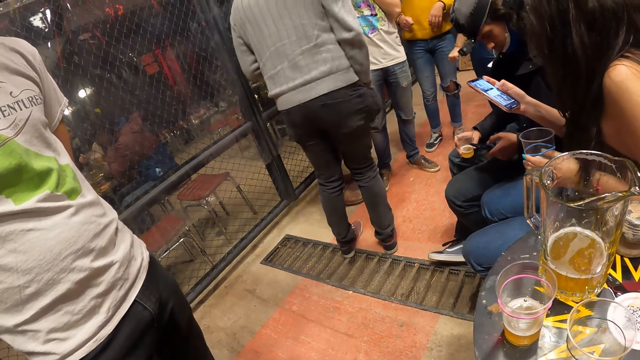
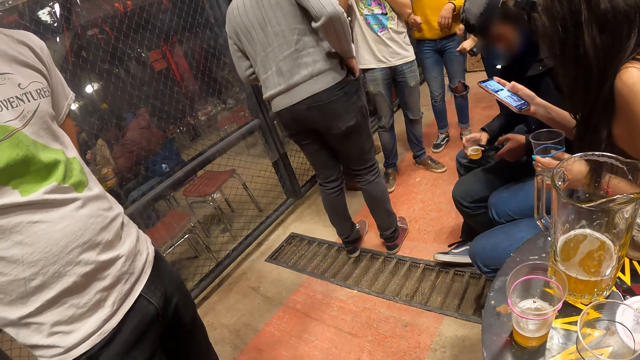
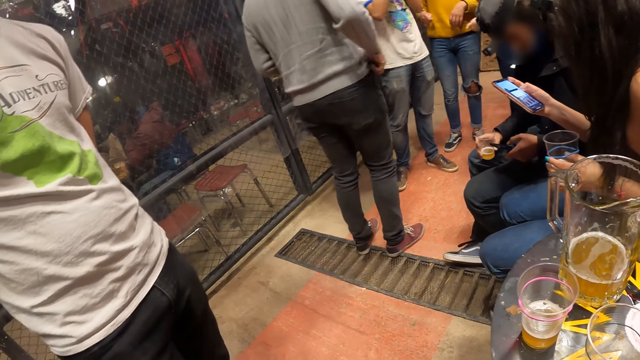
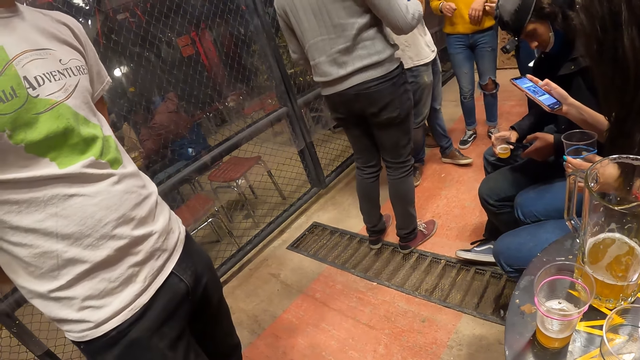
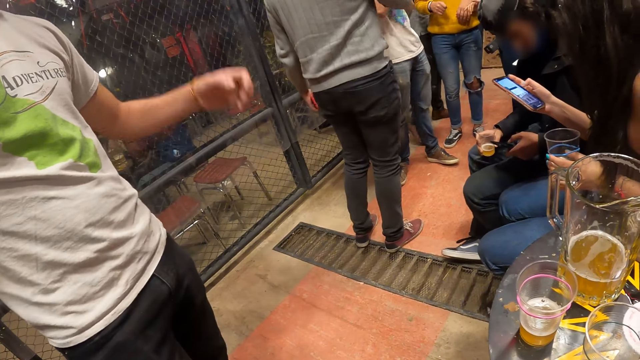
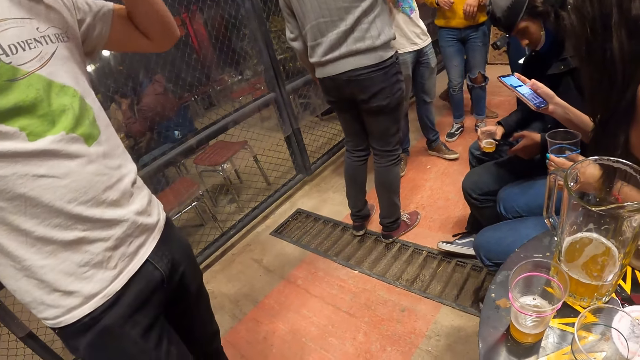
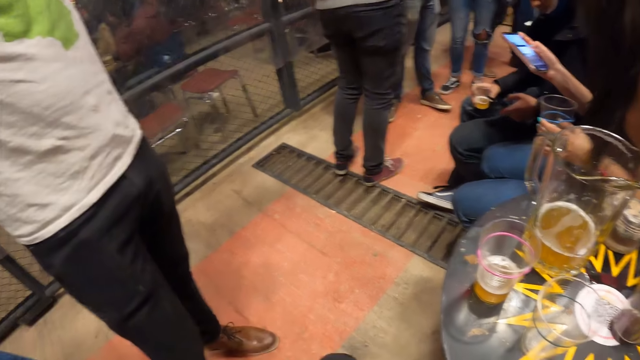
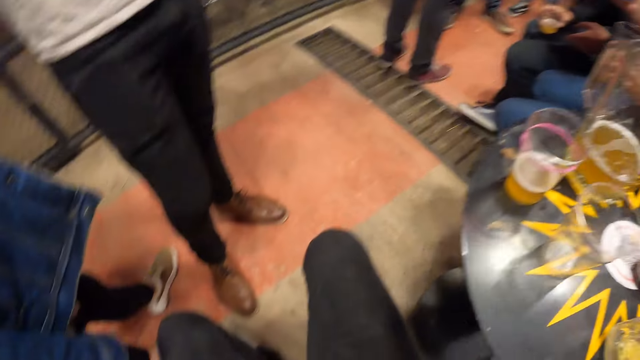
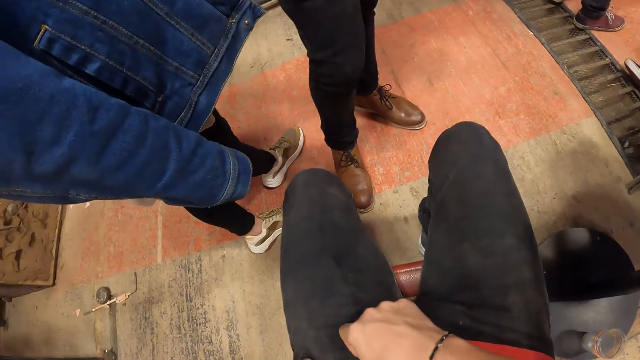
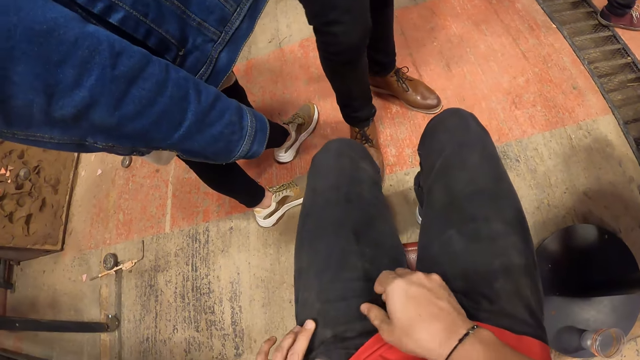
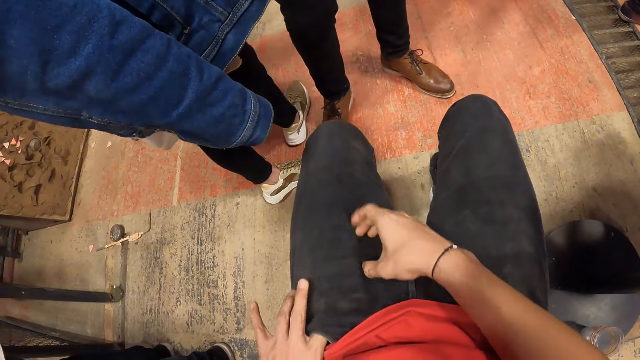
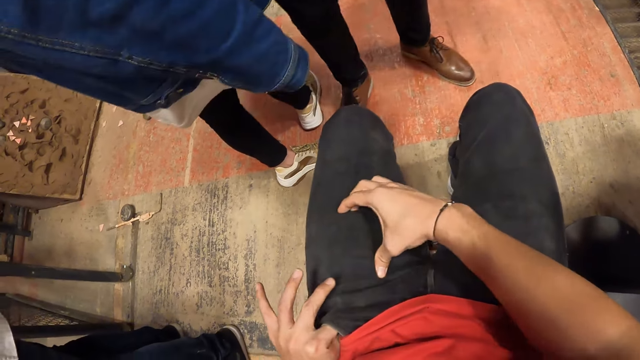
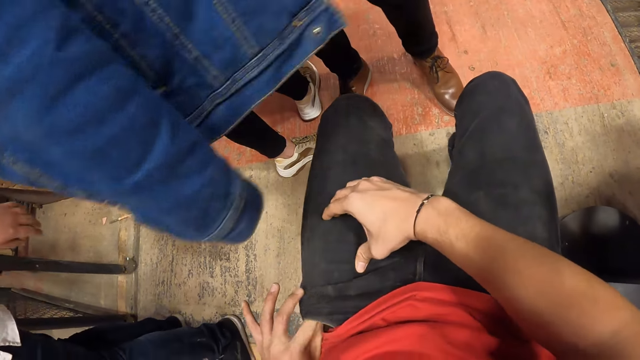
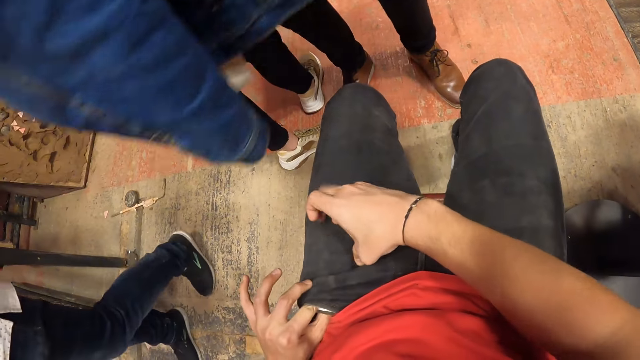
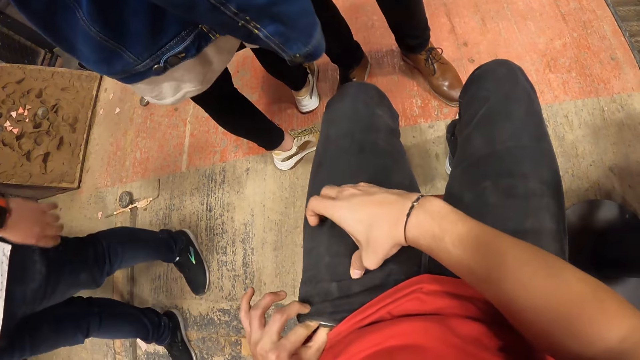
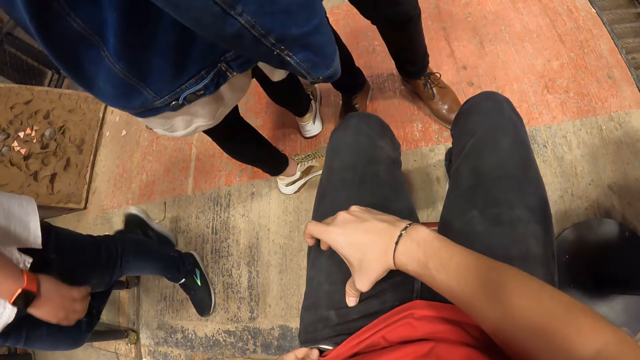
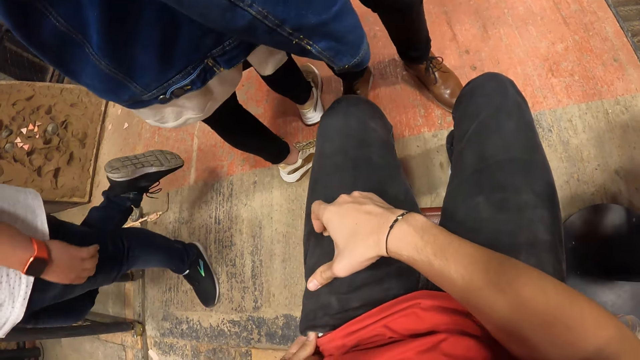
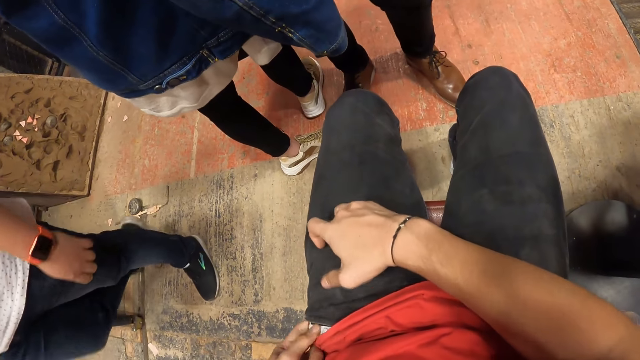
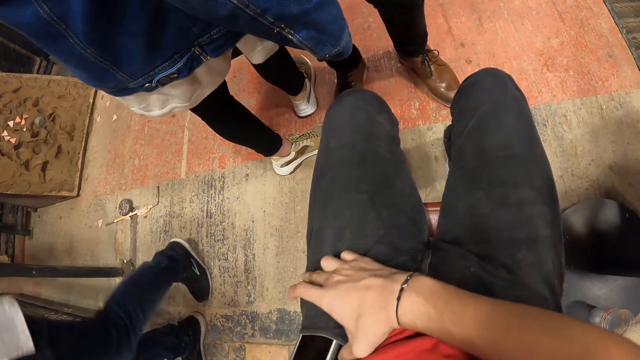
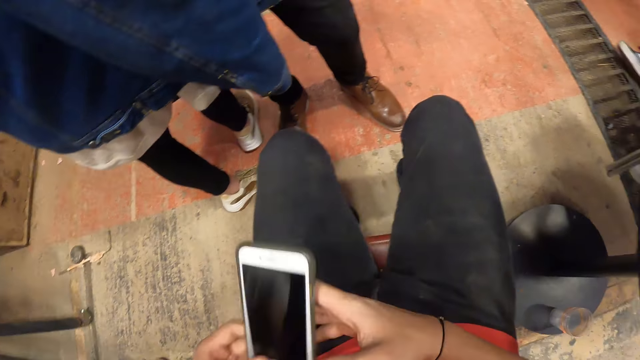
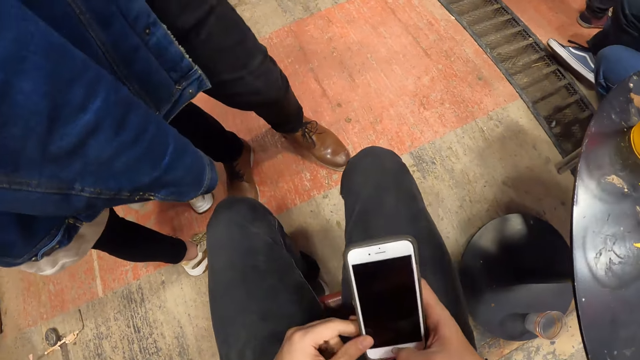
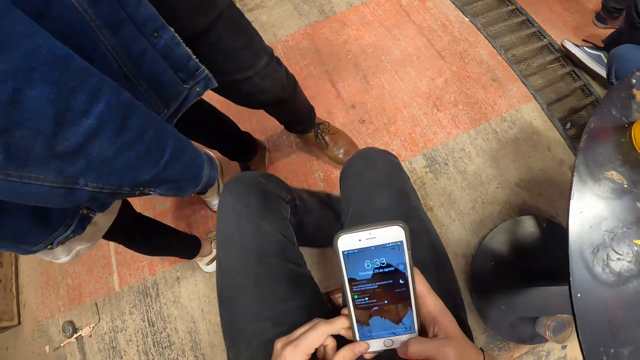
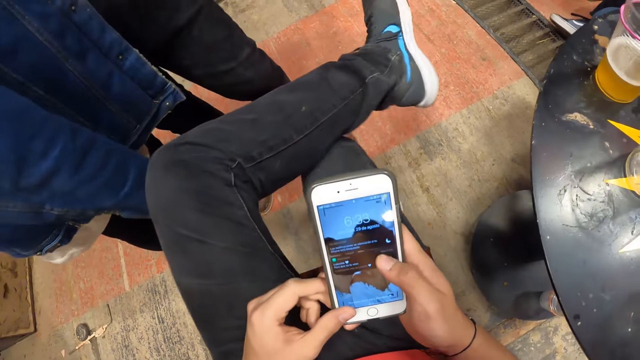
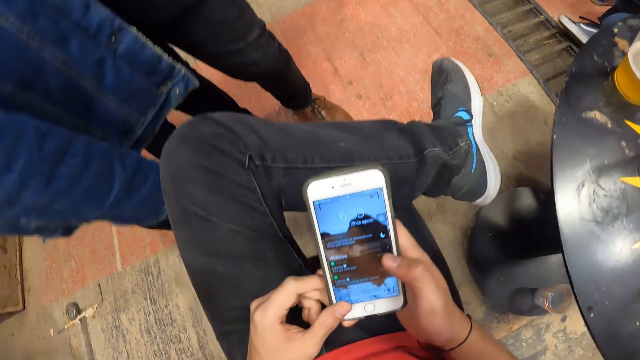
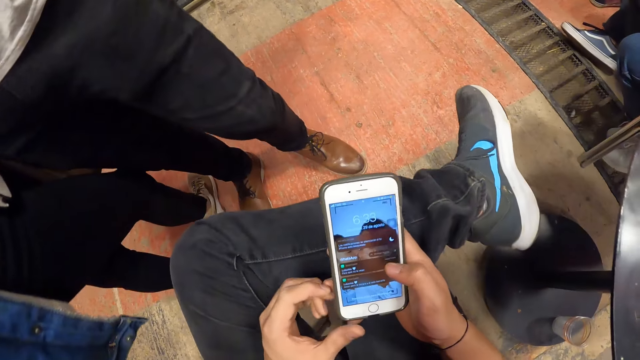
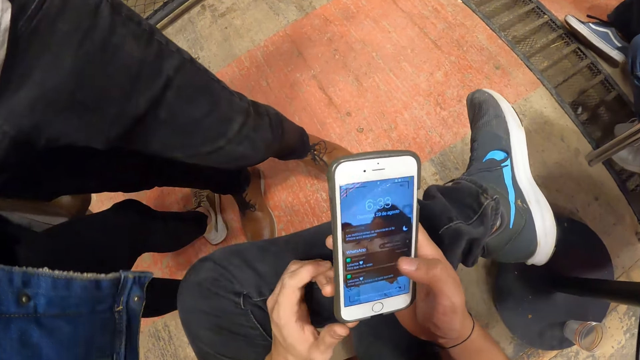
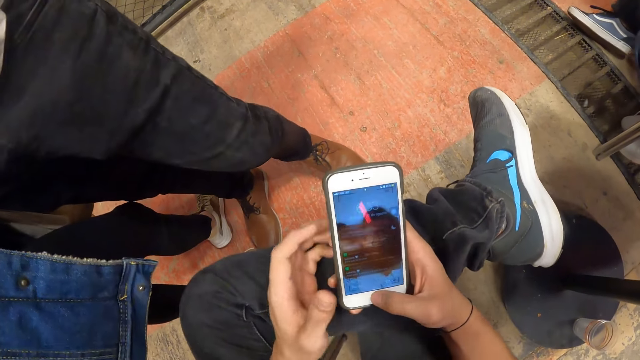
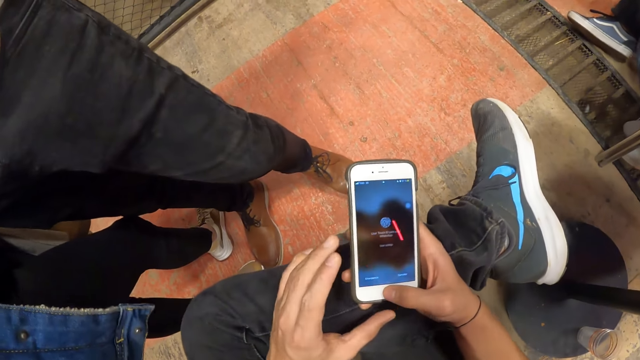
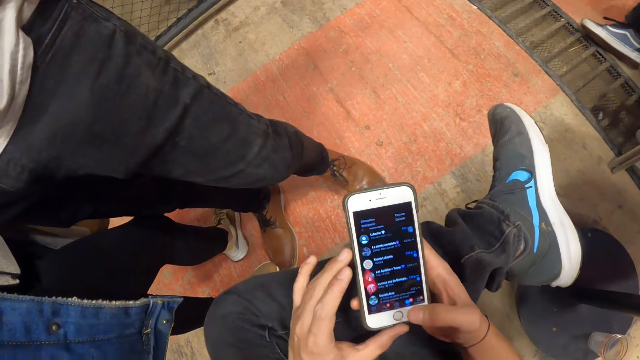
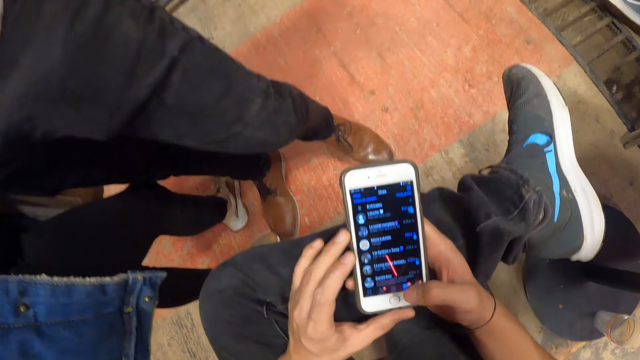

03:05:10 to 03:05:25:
A man adjusts his camera with his left hand. The camera wearer brings out a cellphone from his pocket with both hands. He passes the cellphone from his left hand to his right hand. He operates the cellphone with his right hand. He places his left leg on his right thigh.

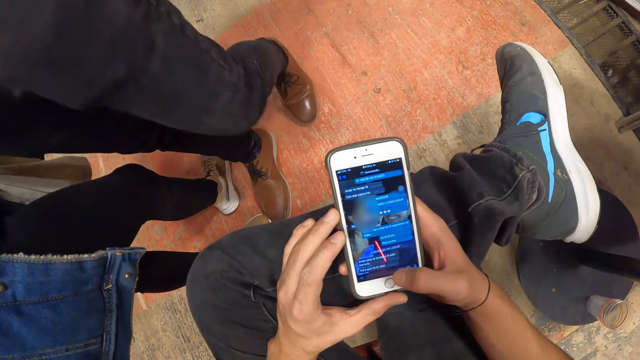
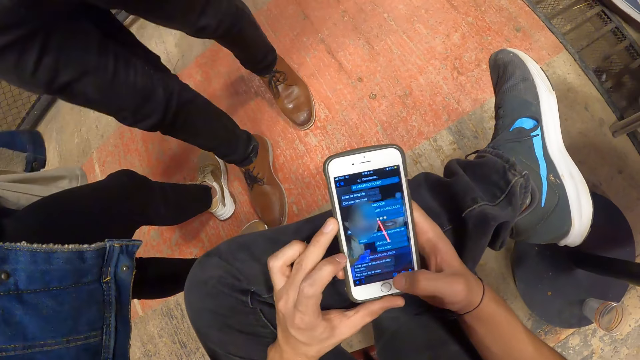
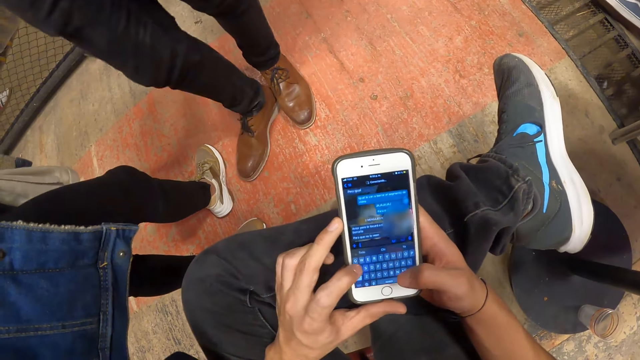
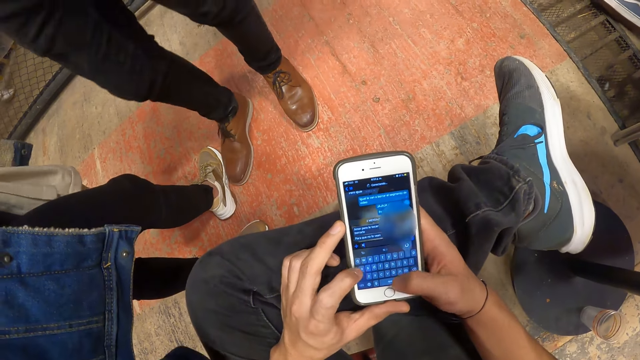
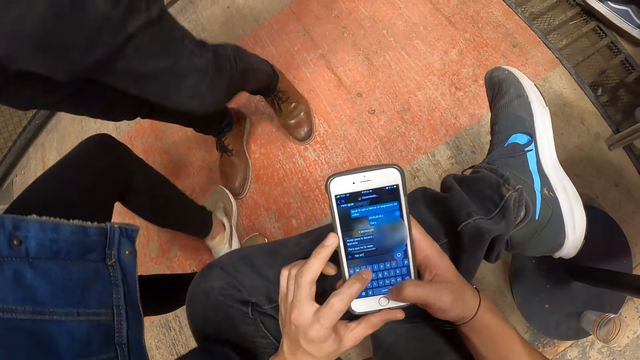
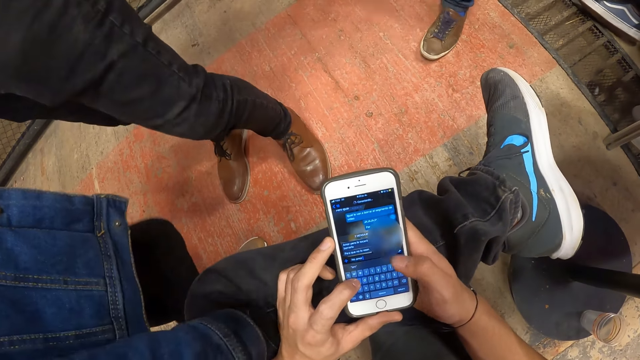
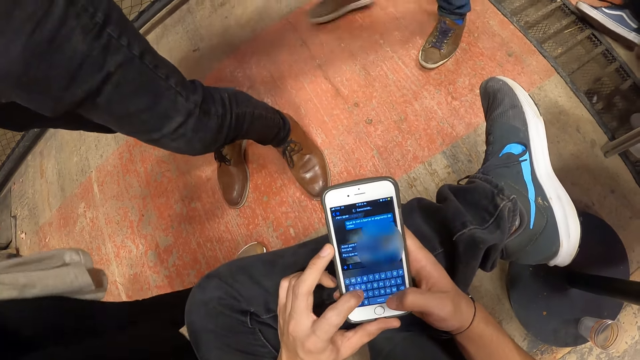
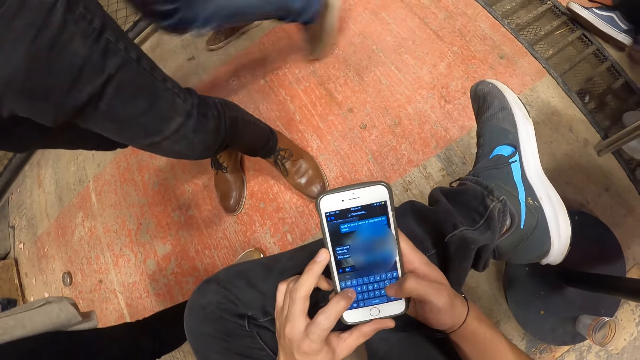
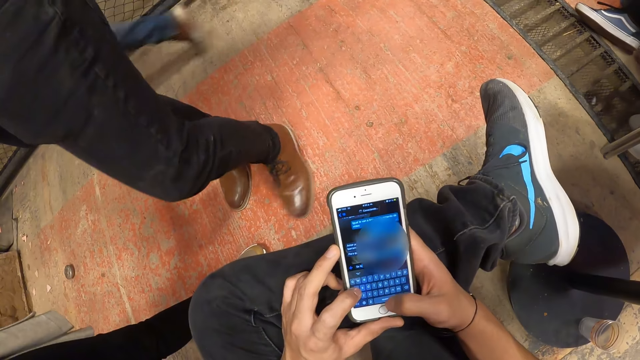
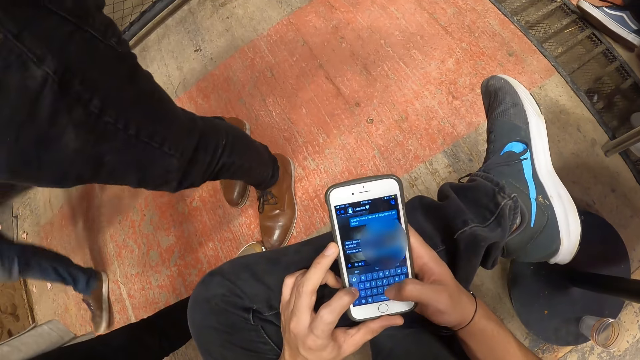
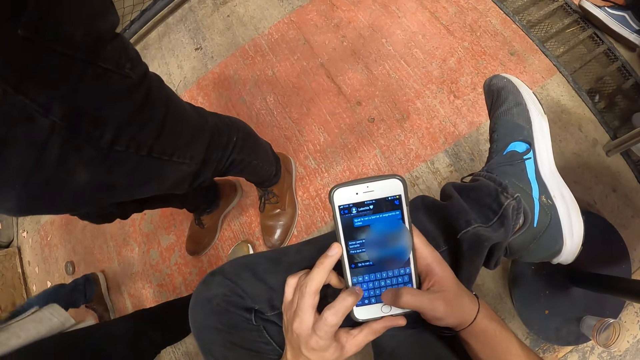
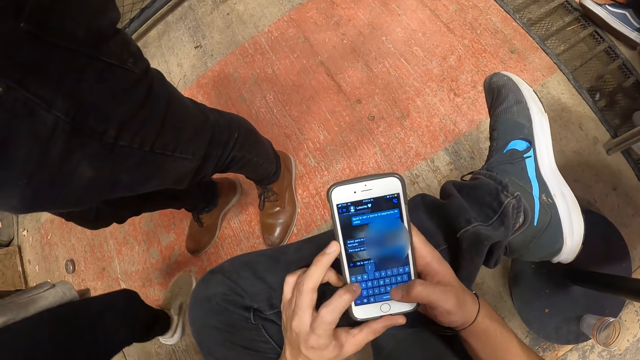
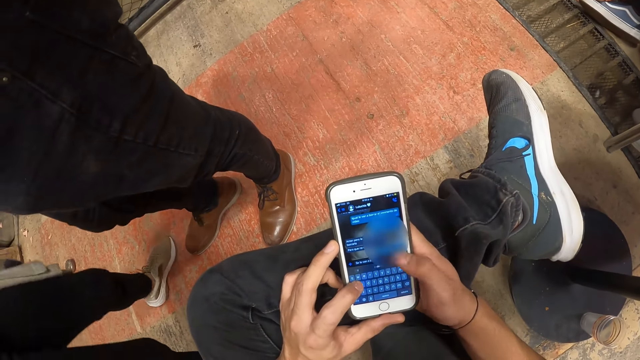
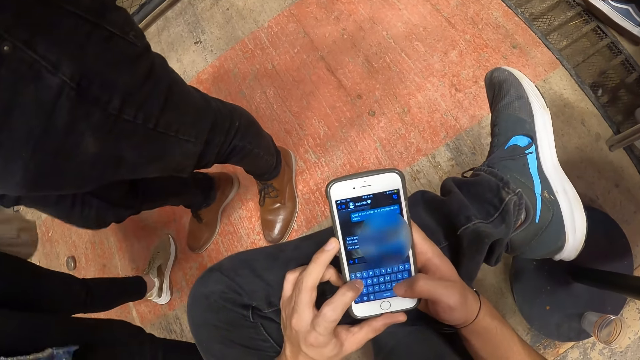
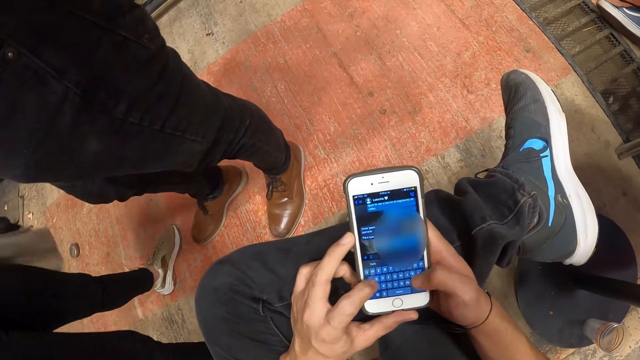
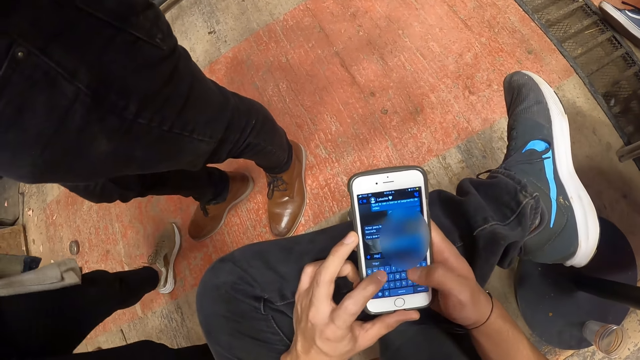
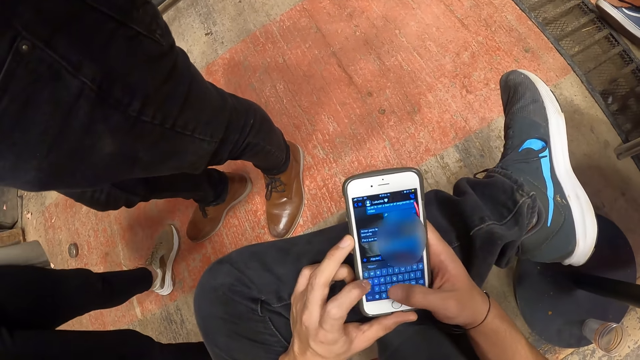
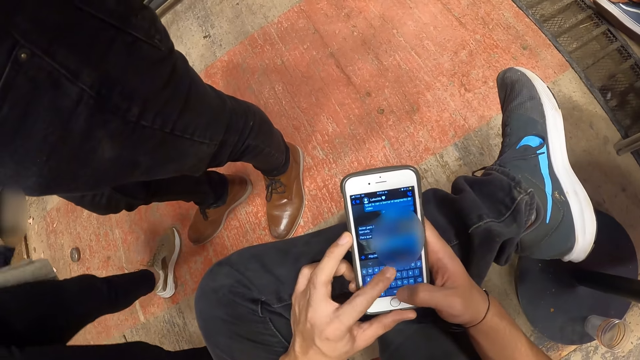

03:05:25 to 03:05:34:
The camera wearer operates the cellphone with both hands.
